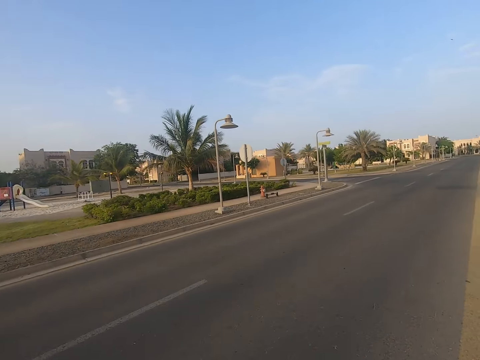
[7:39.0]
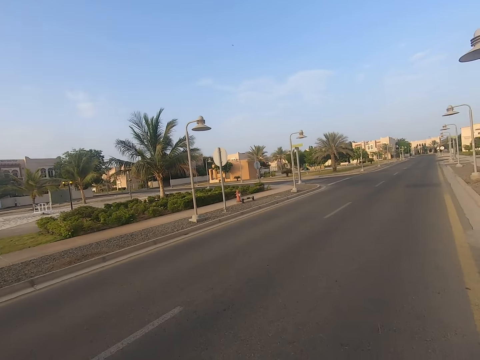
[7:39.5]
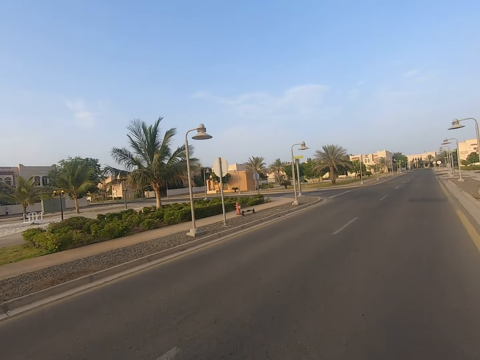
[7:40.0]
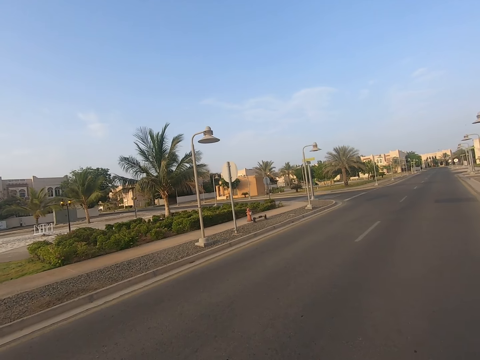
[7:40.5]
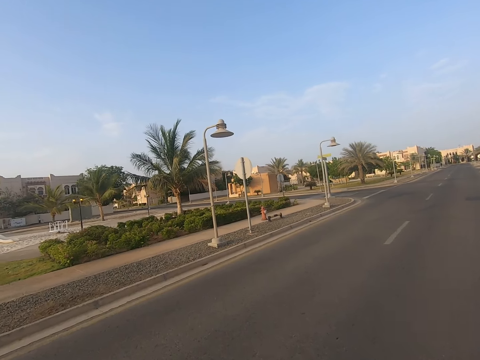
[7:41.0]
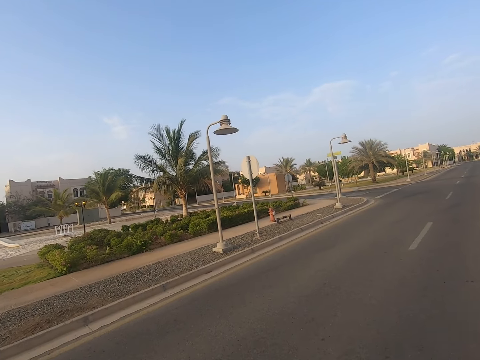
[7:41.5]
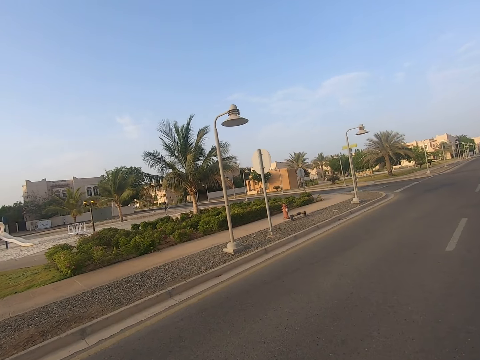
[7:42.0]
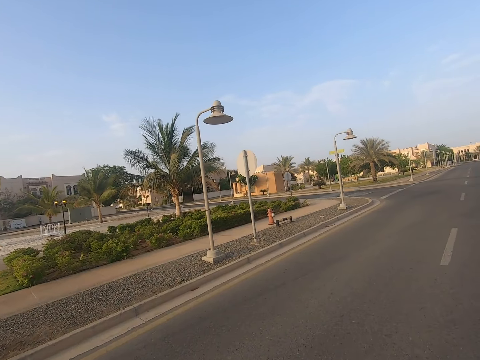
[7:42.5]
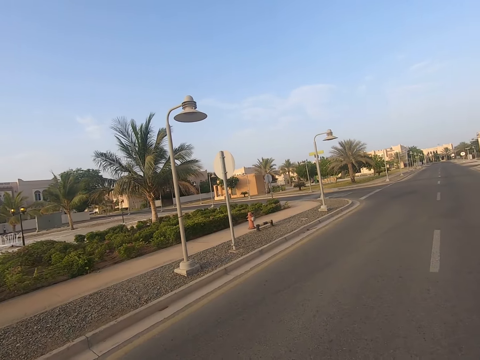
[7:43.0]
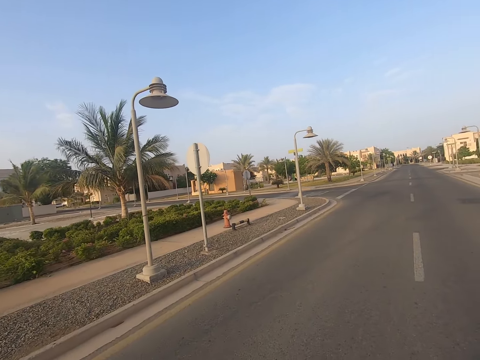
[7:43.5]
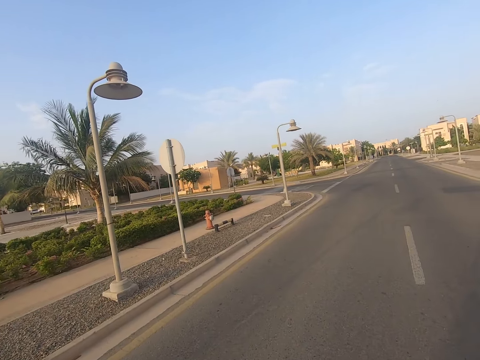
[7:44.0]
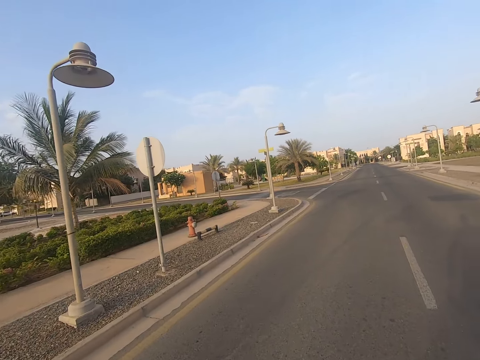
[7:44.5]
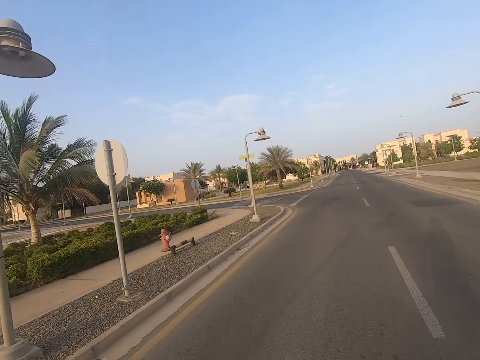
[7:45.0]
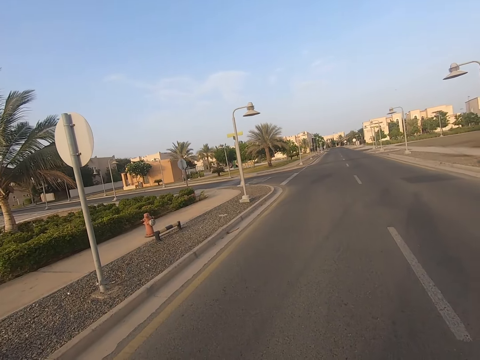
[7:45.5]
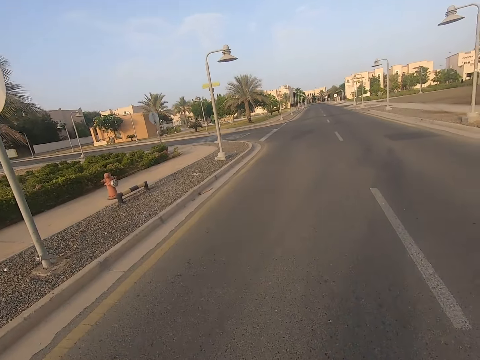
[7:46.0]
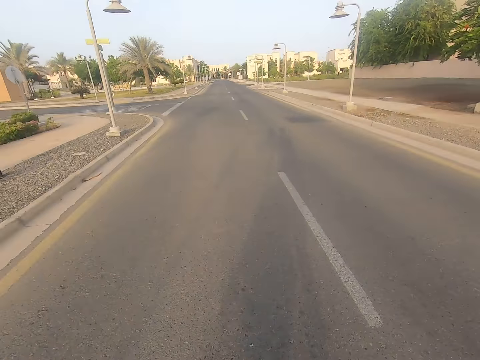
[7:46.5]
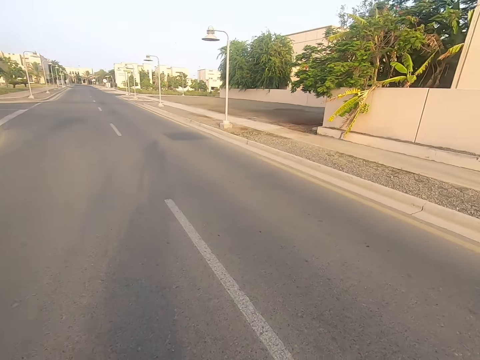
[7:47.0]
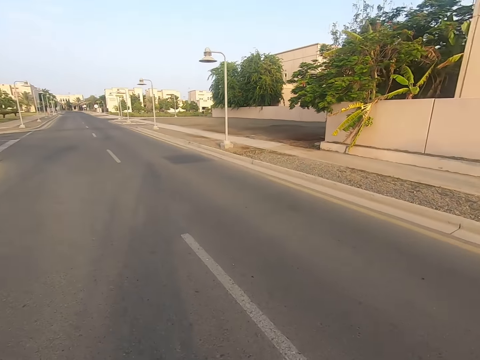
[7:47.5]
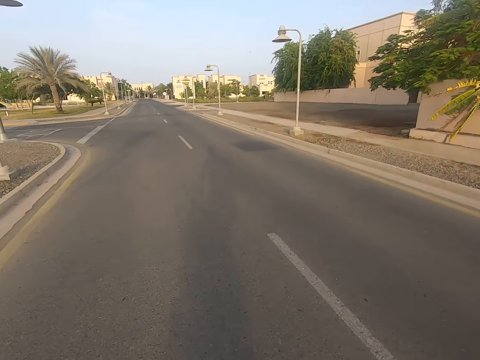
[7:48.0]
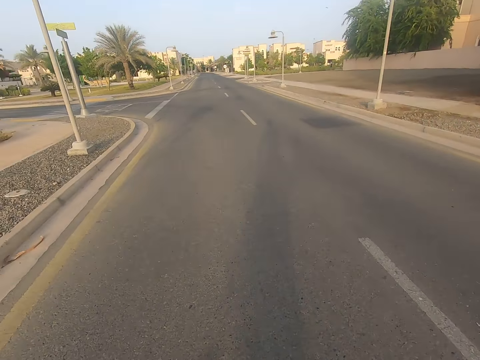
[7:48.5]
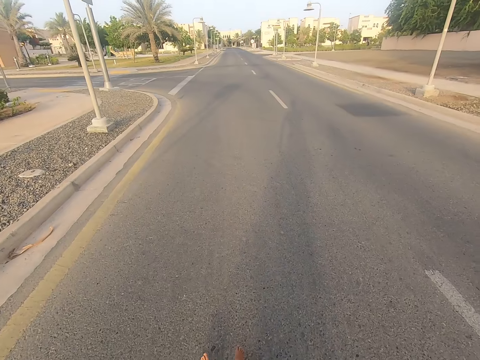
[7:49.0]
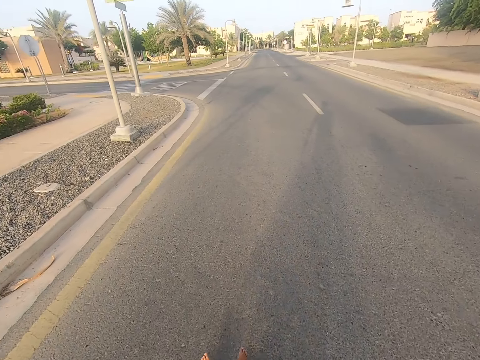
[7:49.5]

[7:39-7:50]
The camera wearer rides a baby in a baby car across the road. They push a baby stroller on the road. They ride the baby in the baby car on the road.

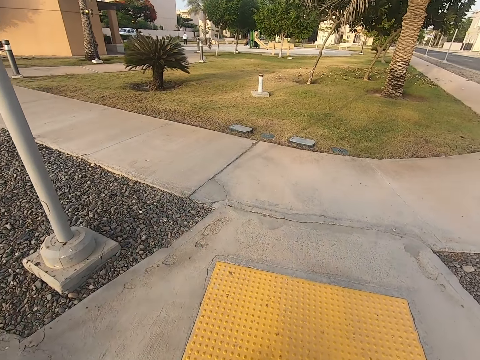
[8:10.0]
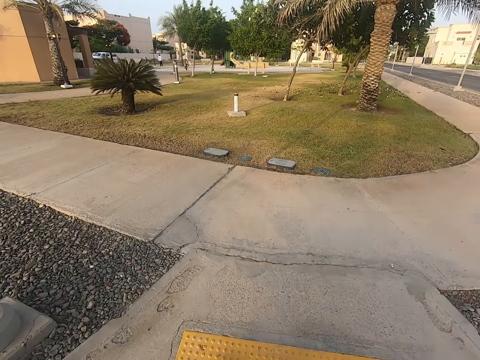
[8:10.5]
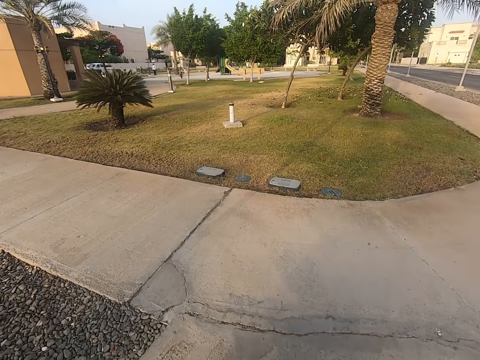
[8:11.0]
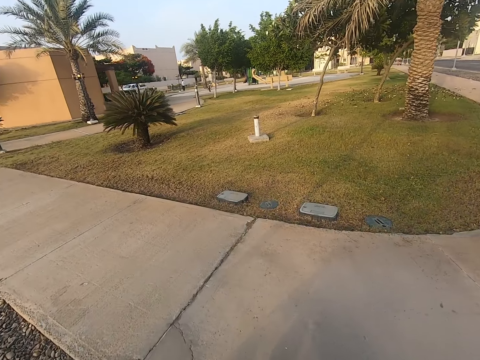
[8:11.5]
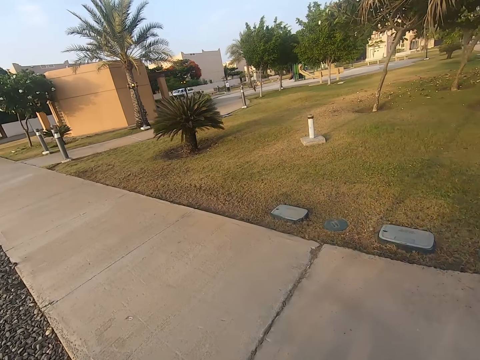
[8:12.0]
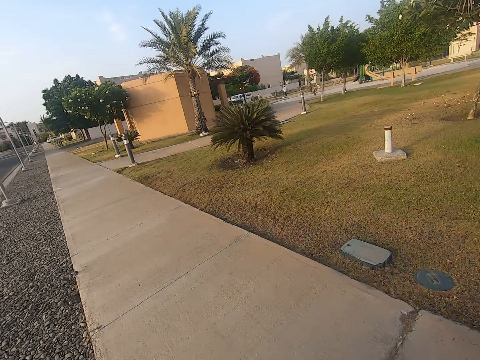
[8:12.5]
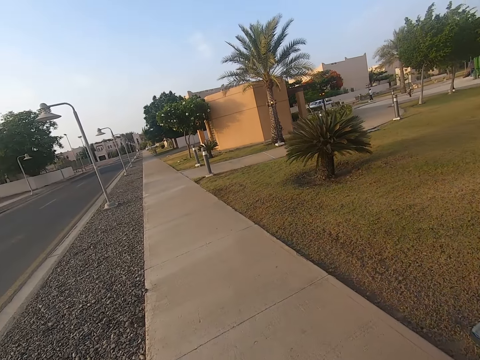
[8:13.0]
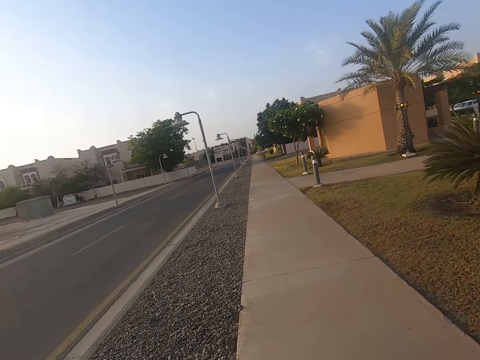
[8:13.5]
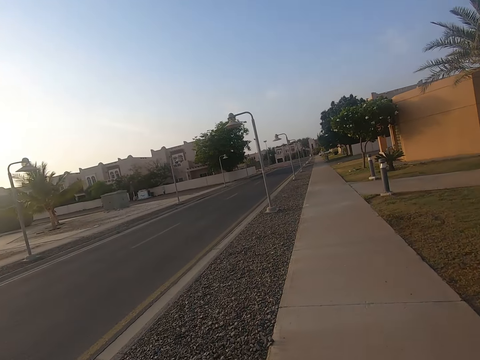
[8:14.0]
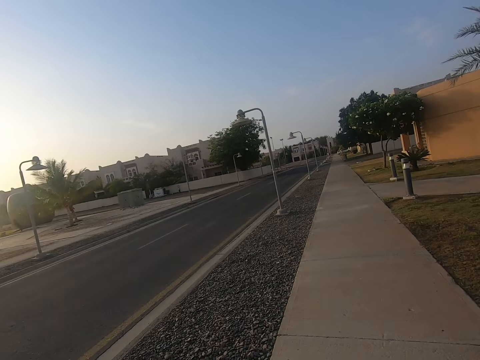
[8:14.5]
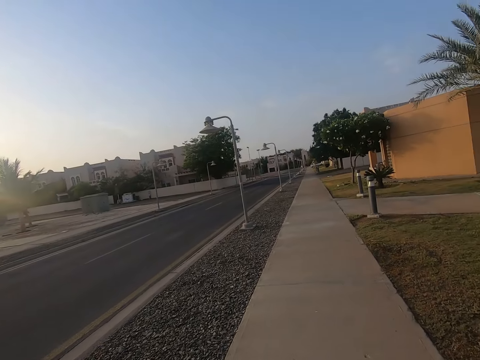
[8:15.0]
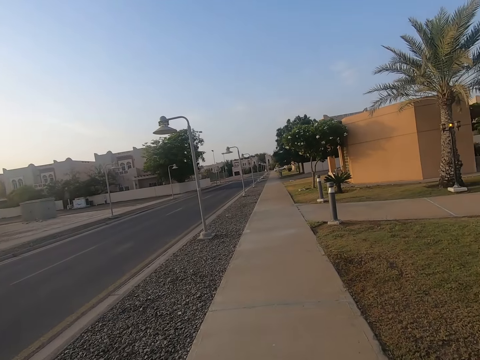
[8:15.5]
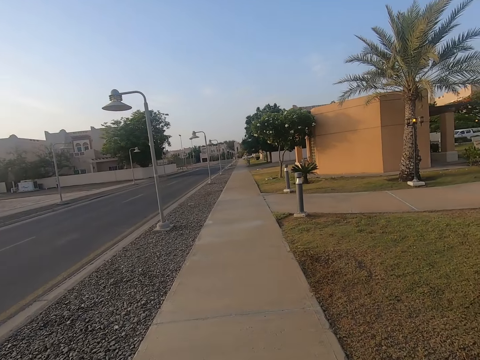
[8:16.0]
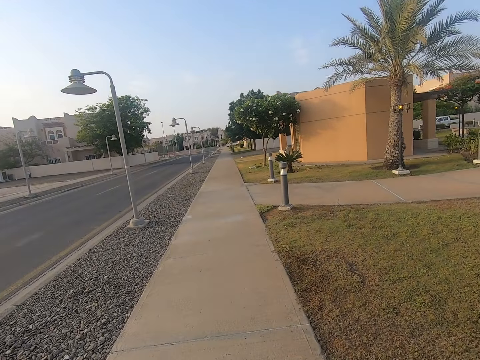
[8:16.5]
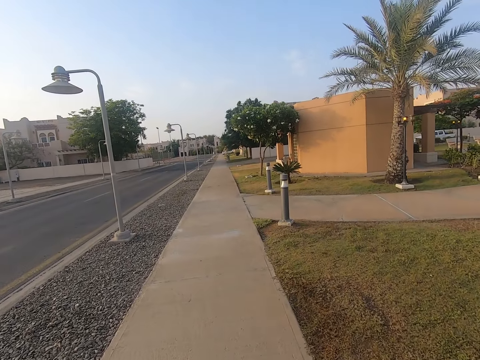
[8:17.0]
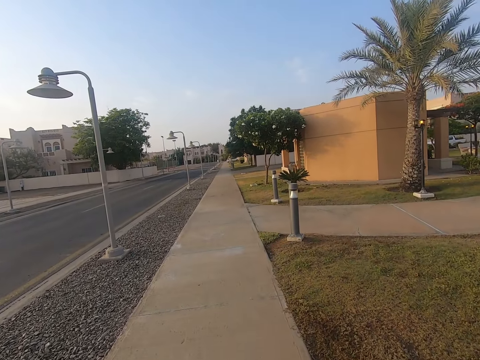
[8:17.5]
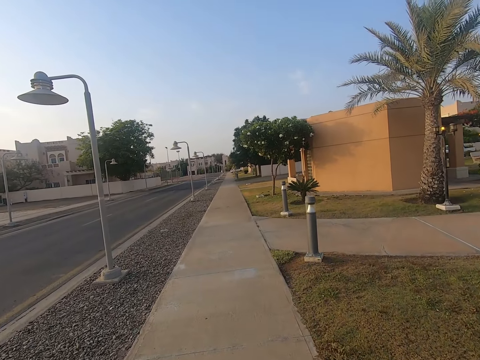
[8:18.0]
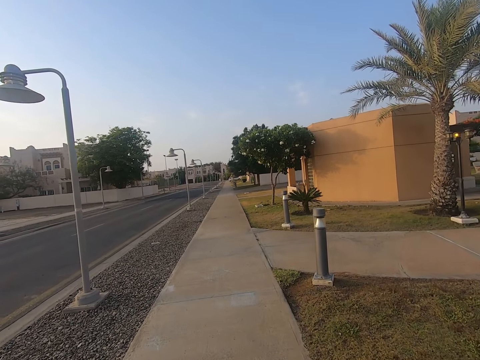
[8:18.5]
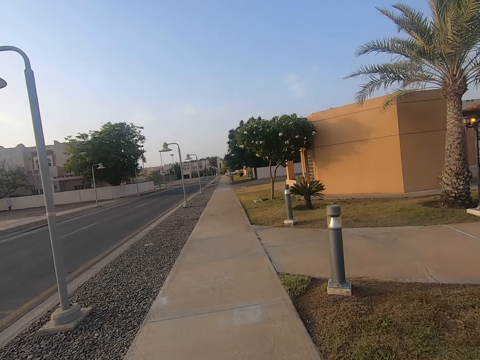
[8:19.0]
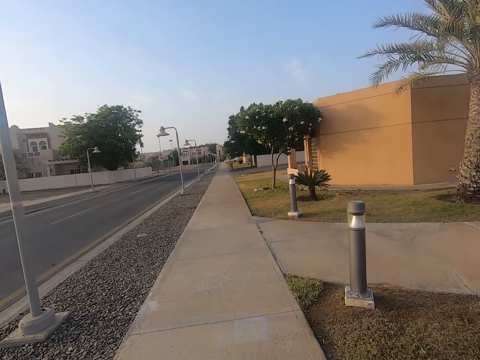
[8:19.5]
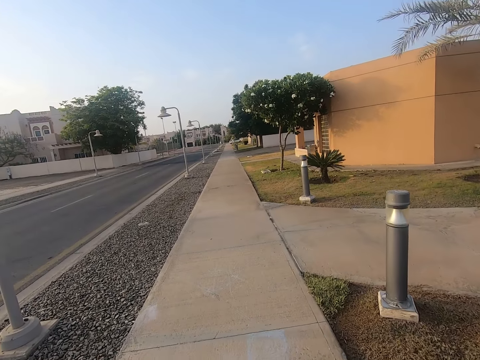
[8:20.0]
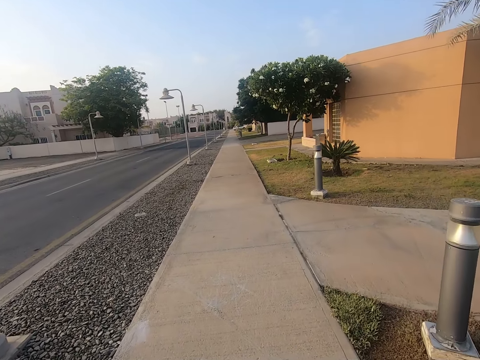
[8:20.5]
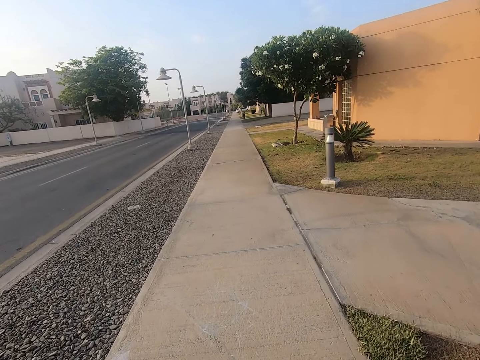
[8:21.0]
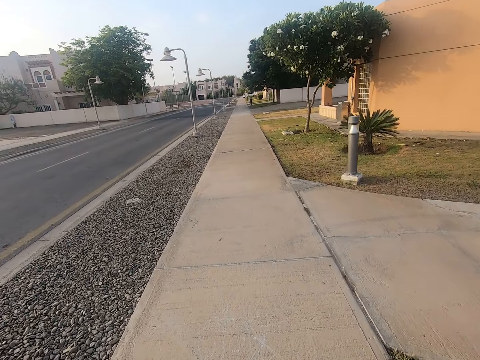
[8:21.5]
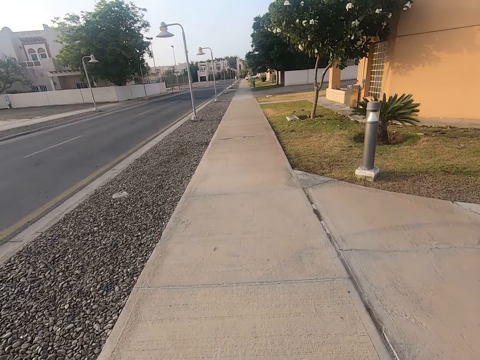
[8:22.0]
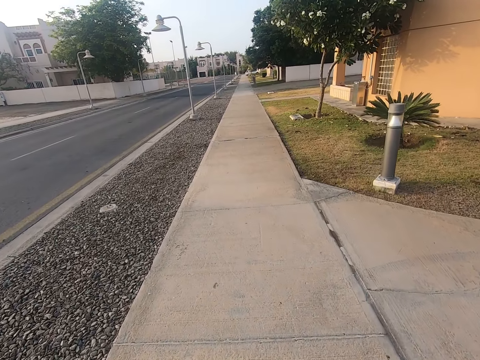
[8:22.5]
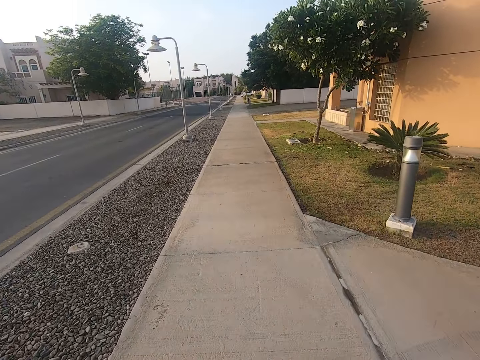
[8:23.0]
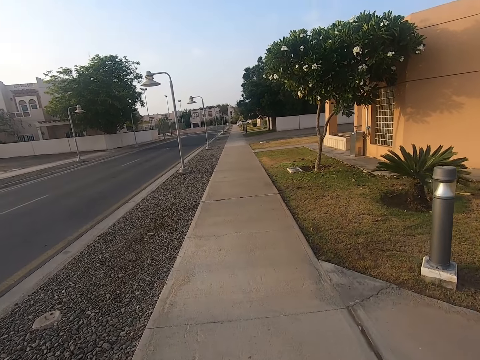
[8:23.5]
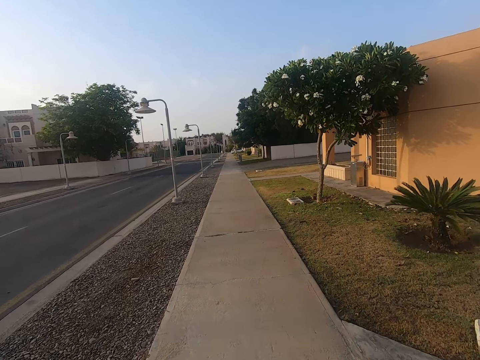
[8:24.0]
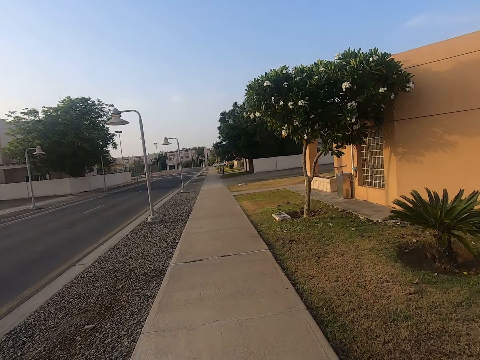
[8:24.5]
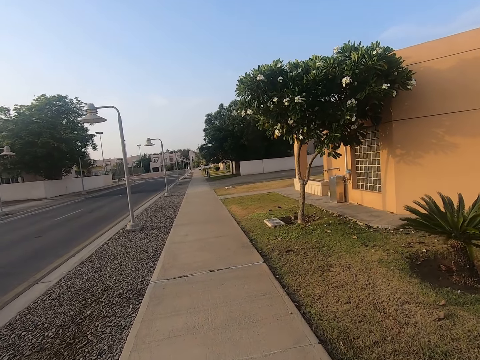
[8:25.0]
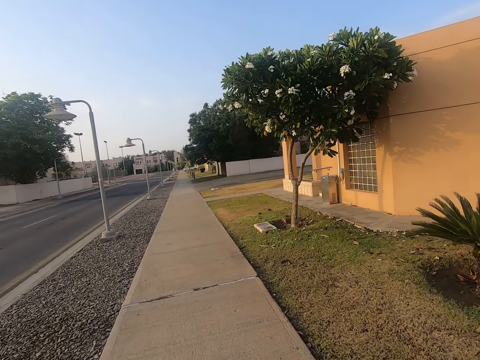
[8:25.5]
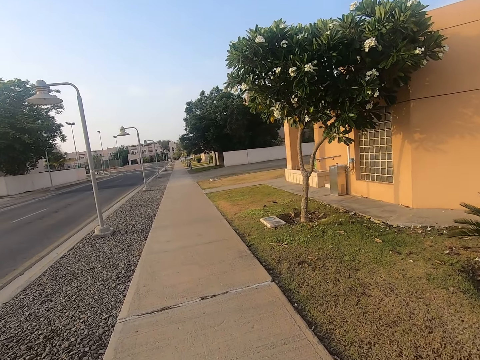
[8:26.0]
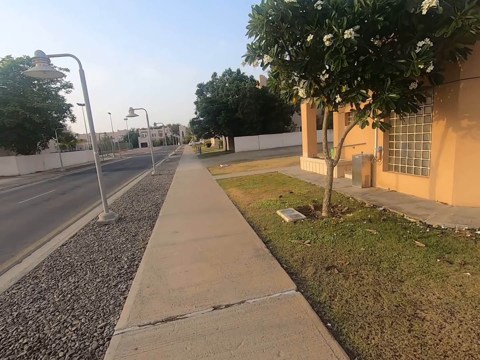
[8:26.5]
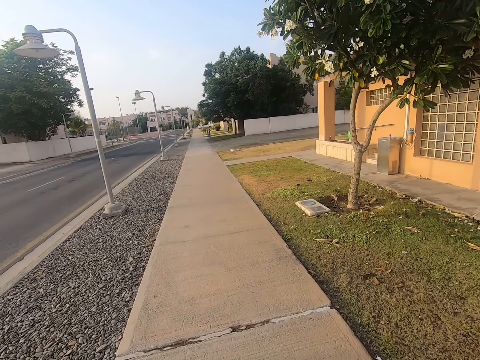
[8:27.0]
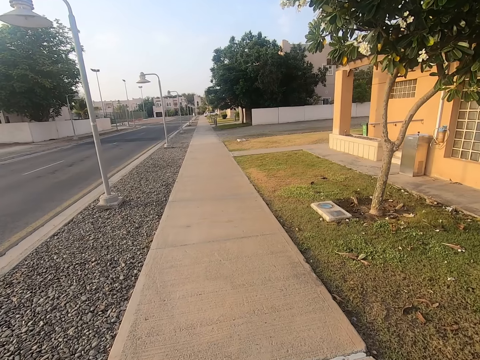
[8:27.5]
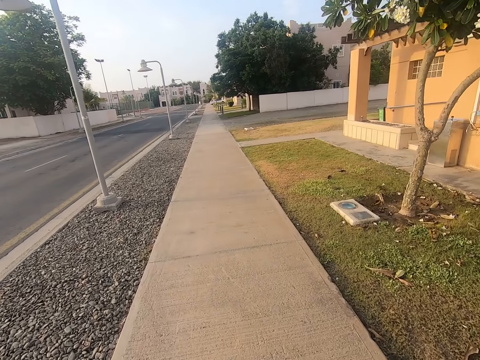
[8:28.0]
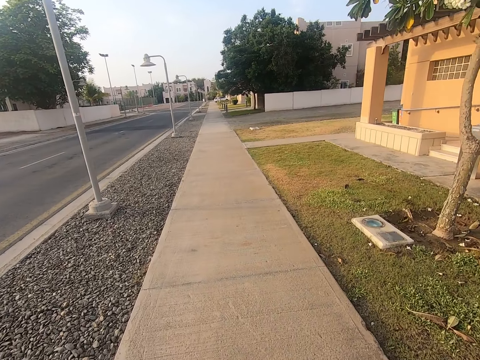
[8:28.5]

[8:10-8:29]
The camera wearer rides the baby in a baby car on the pavement. They join a pathway. They look around the road. They push a baby stroller along the pathway. They ride the baby in the baby car on the pavement.
